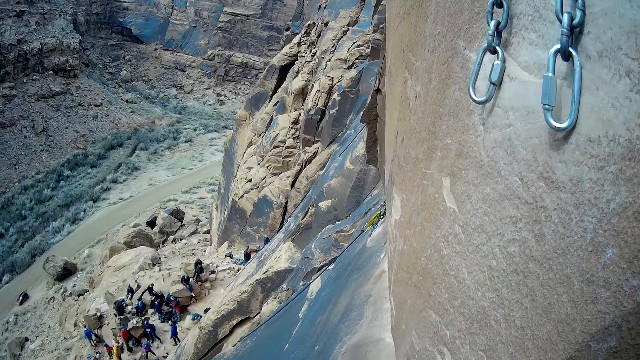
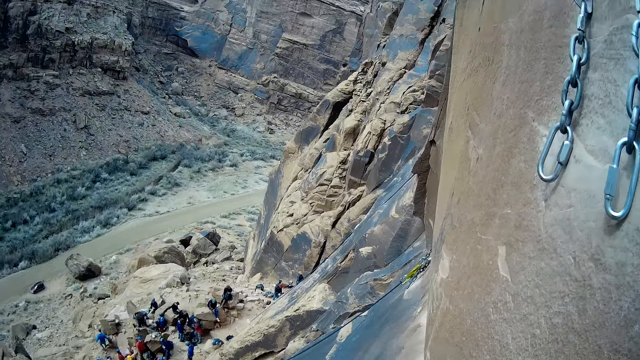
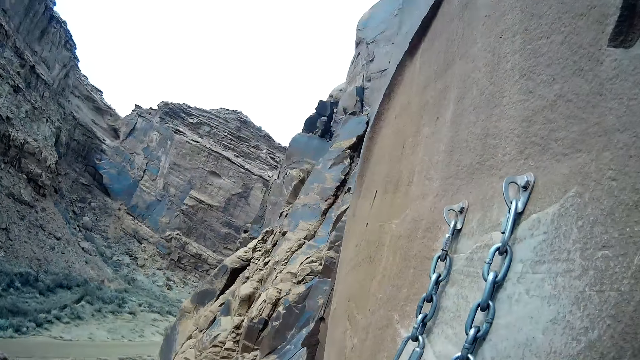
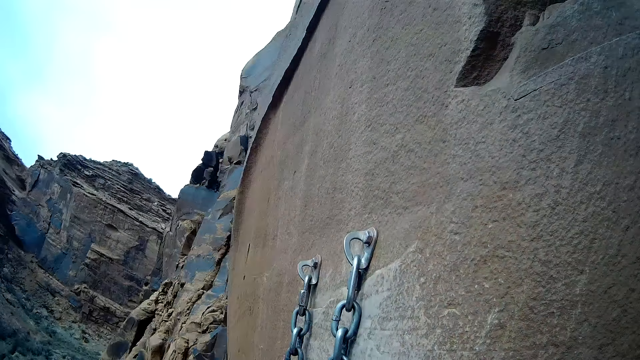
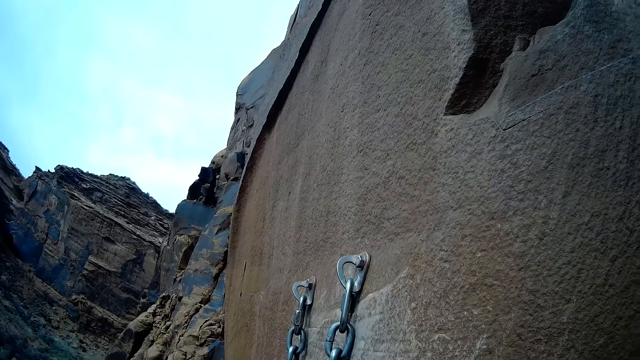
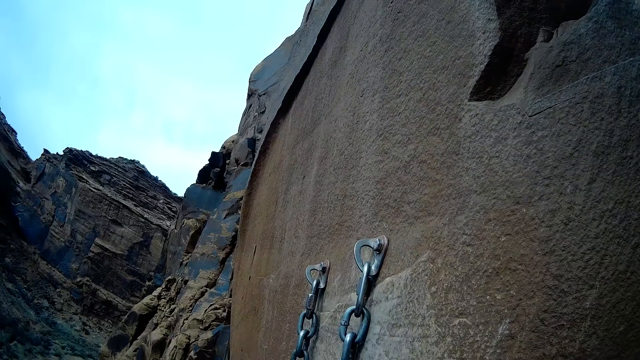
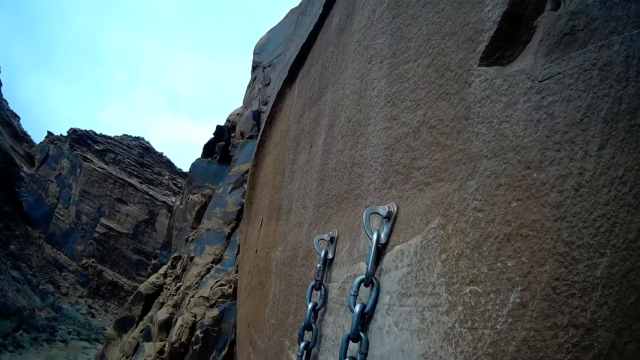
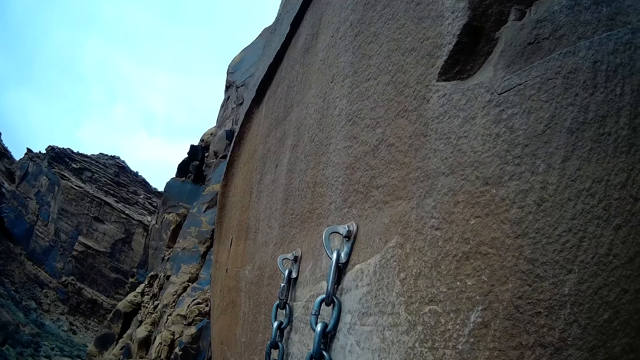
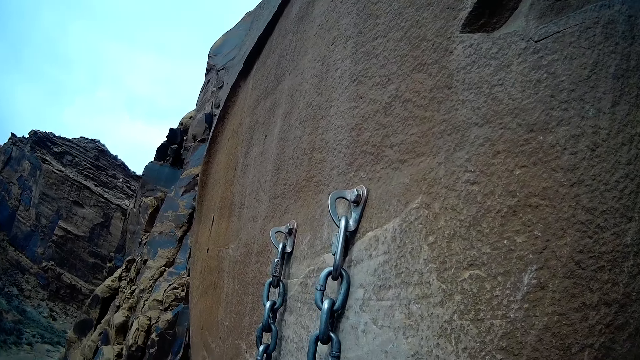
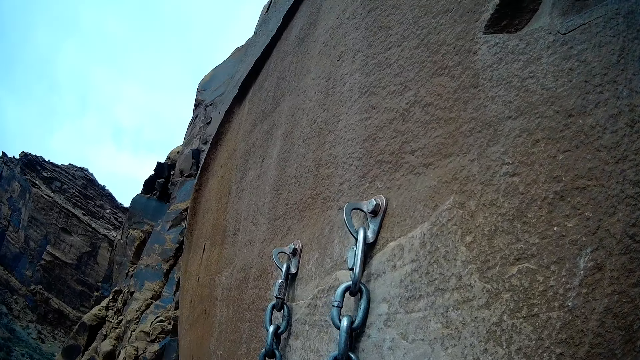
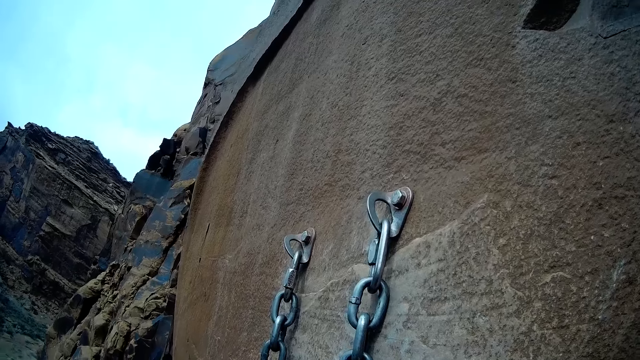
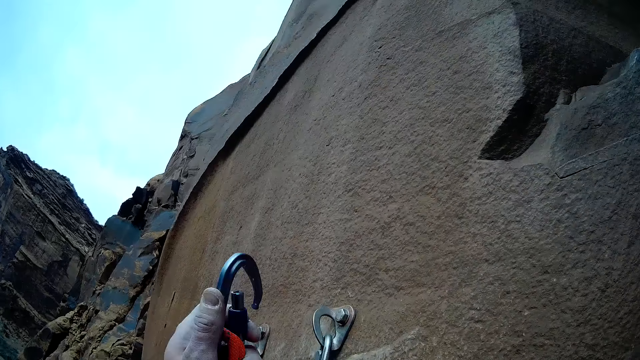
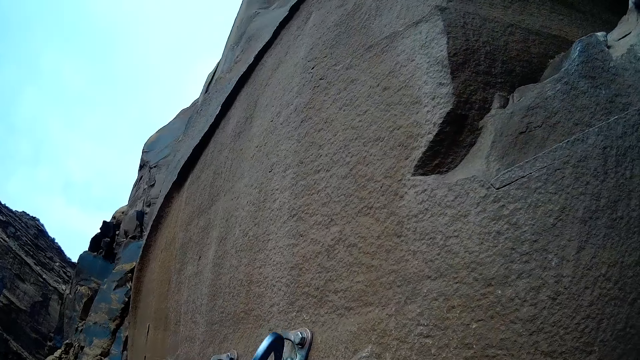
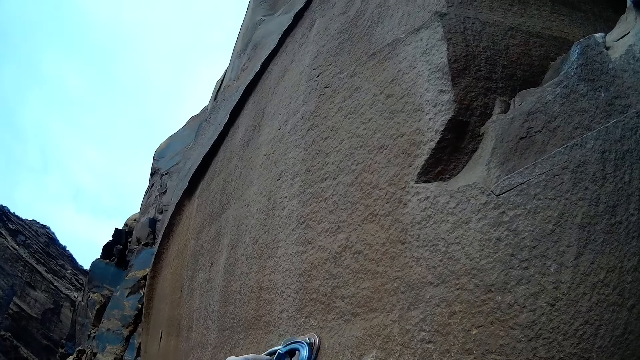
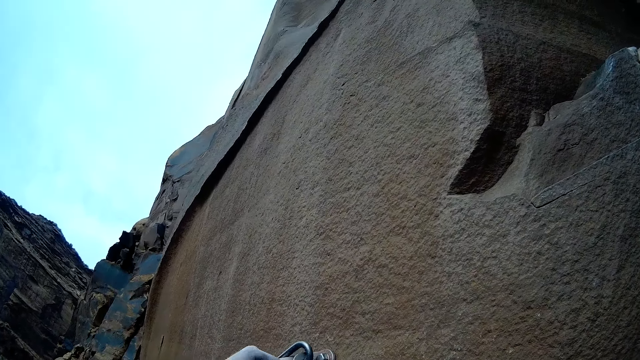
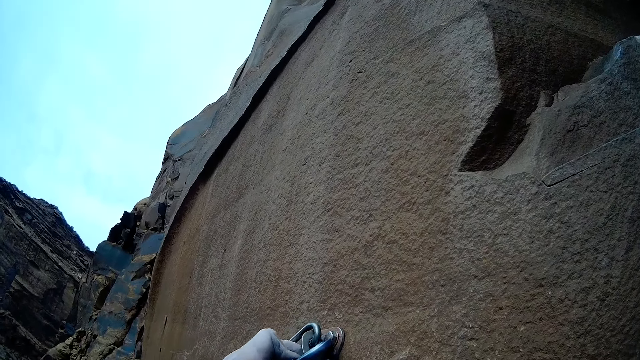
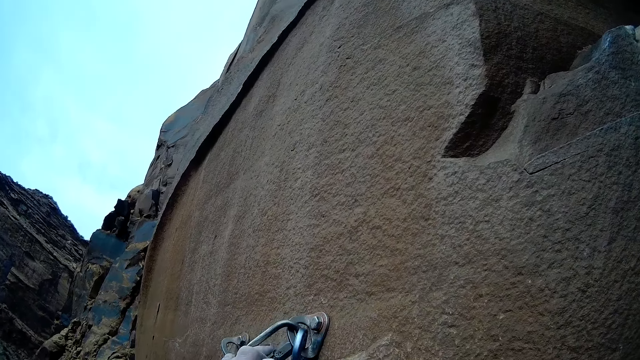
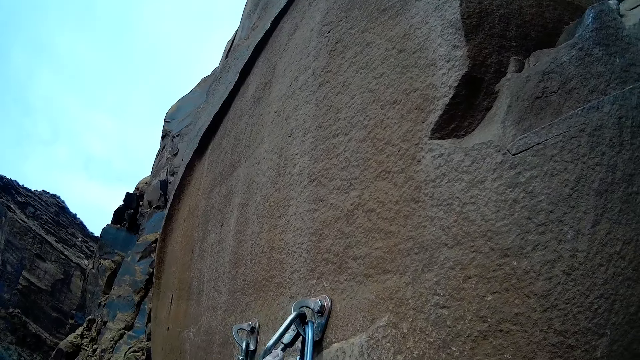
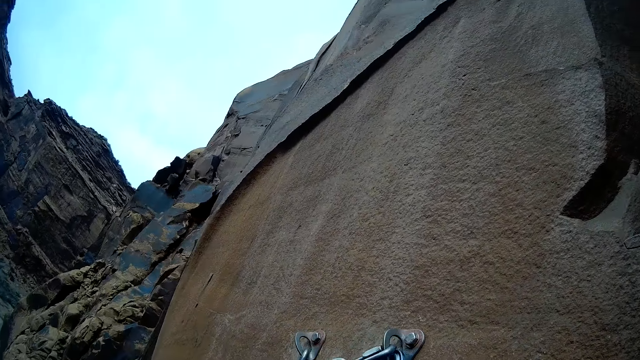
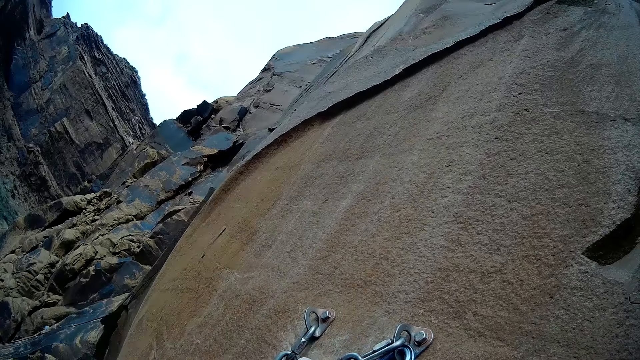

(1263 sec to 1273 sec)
The camera wearer attaches a quickdraw to a hook on the mountain with his left hand. He puts a climbing rope on a nut.

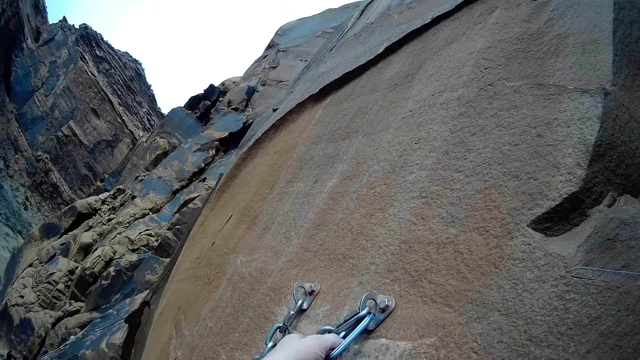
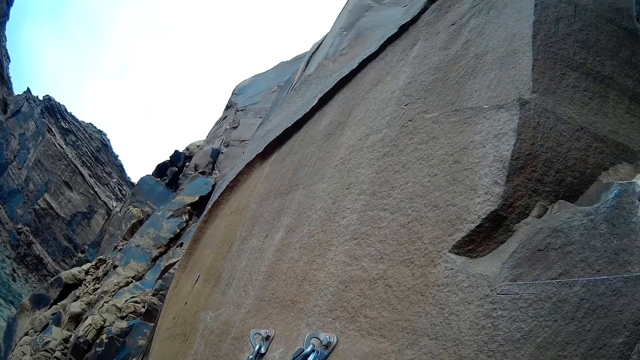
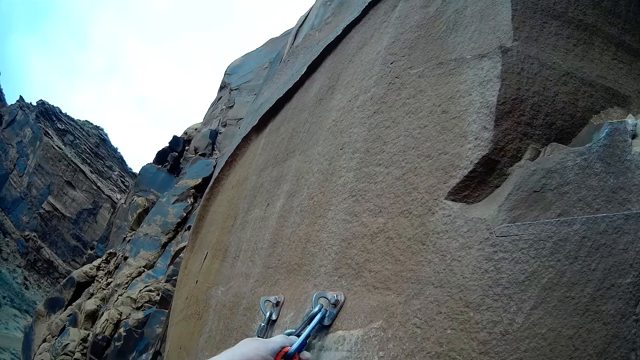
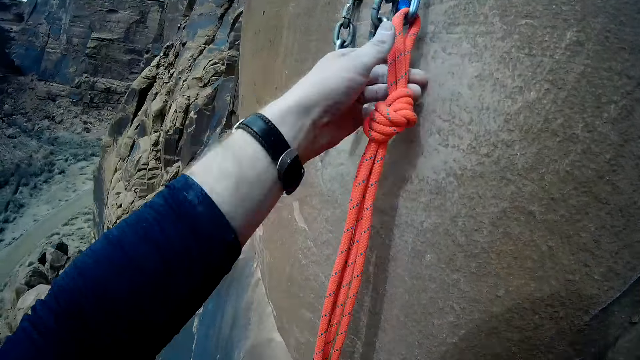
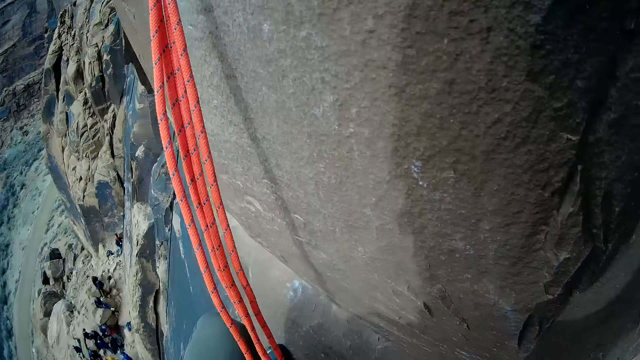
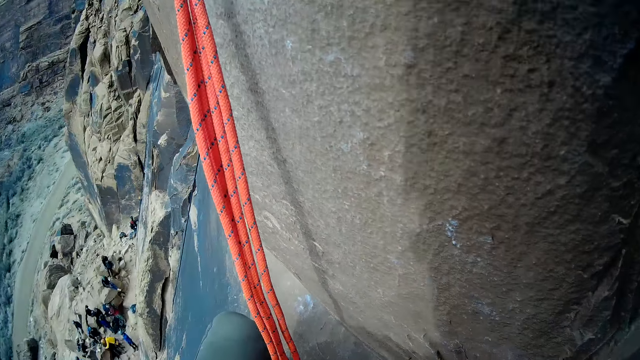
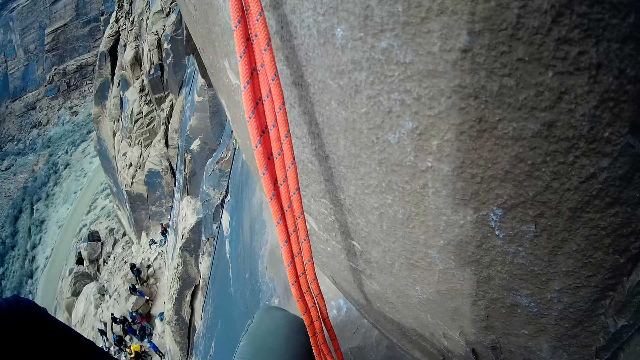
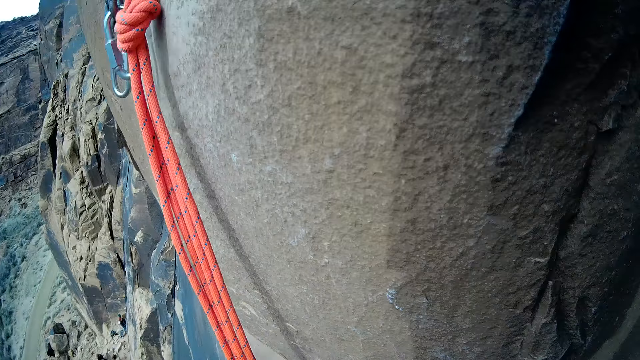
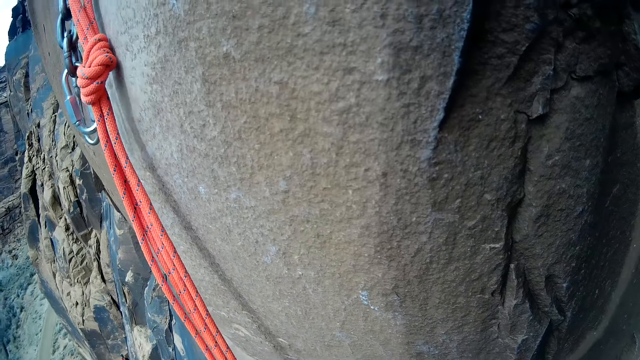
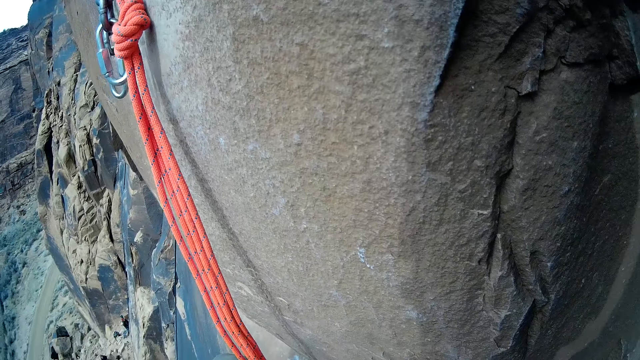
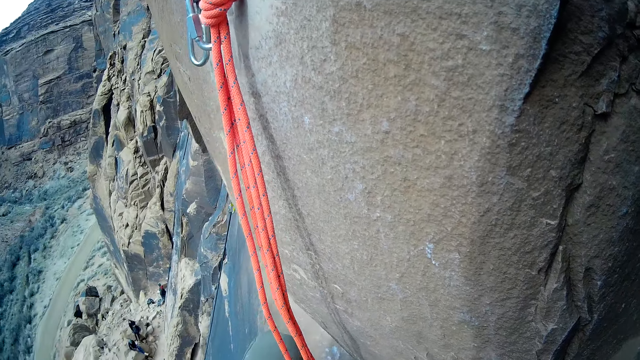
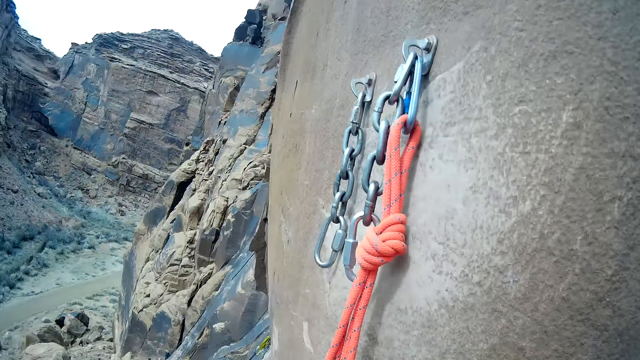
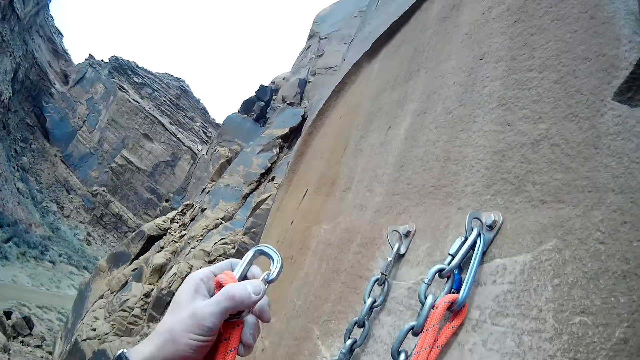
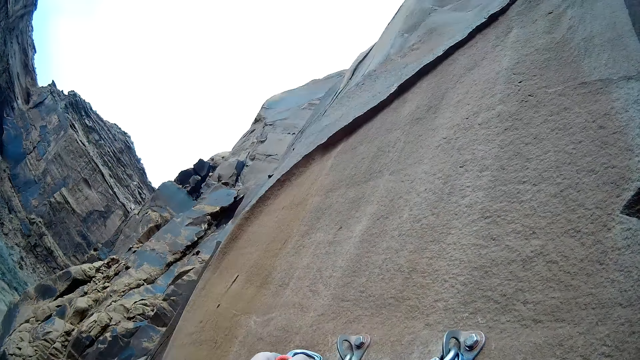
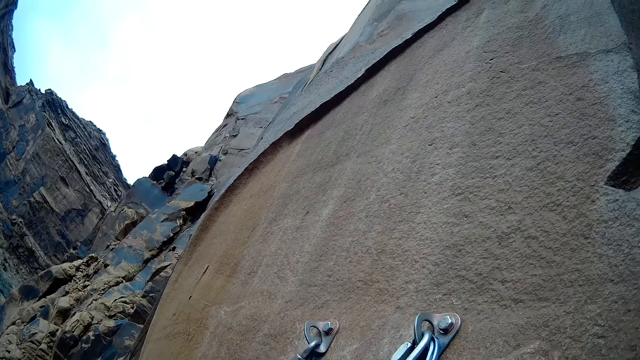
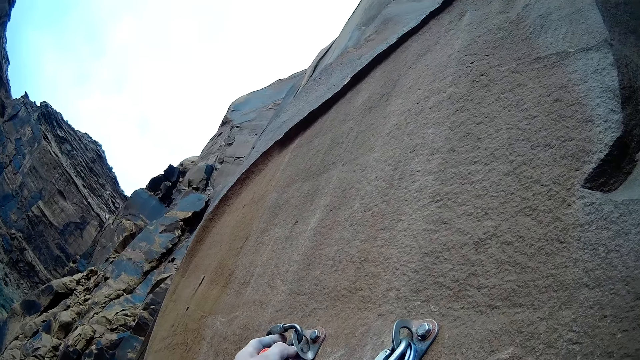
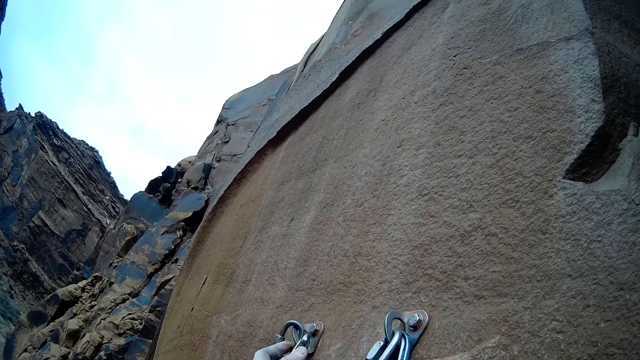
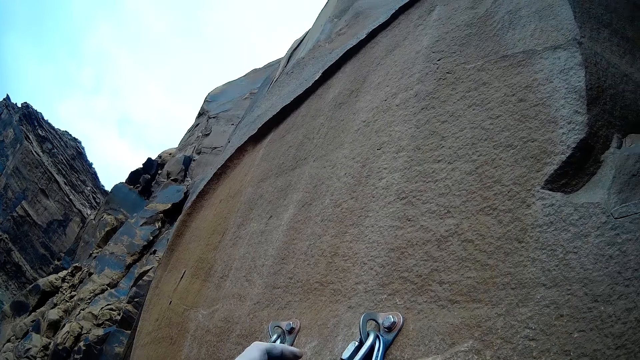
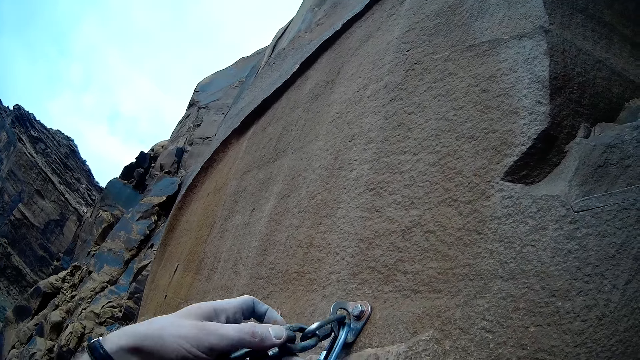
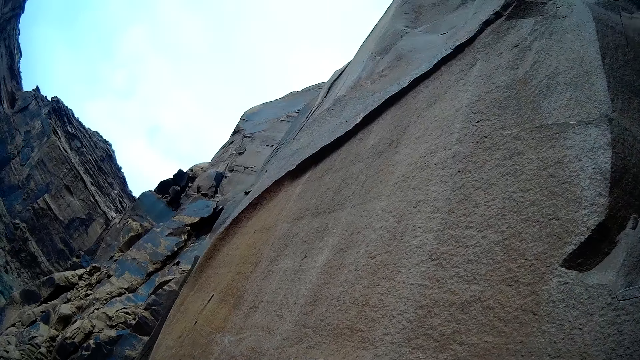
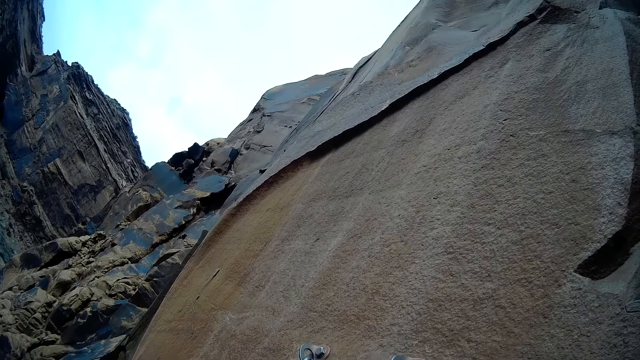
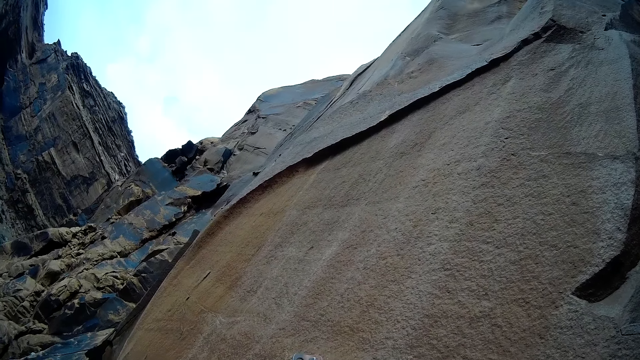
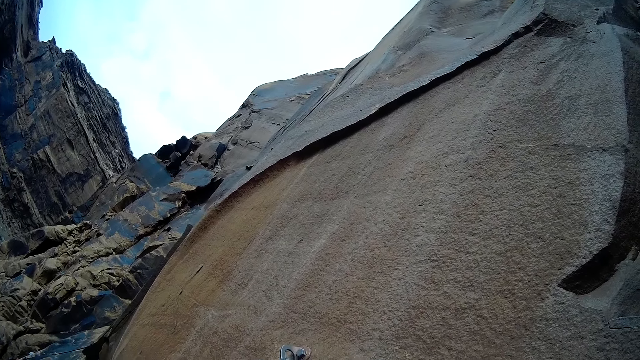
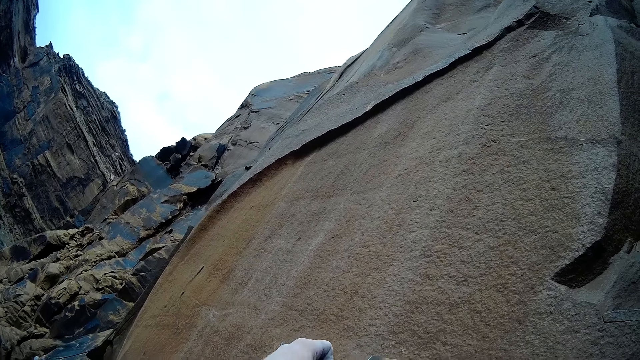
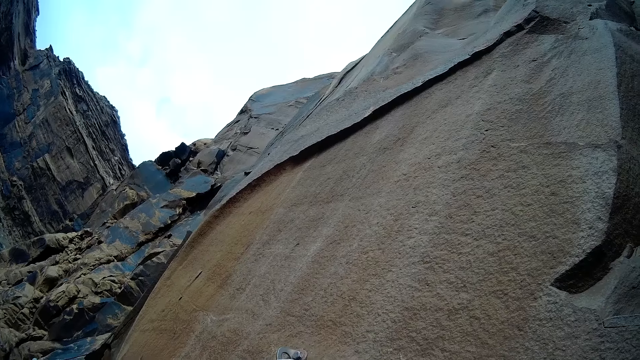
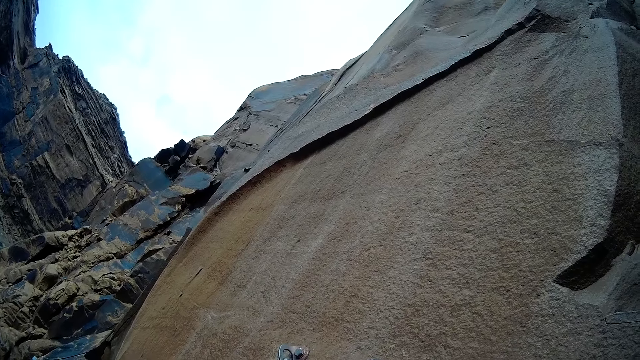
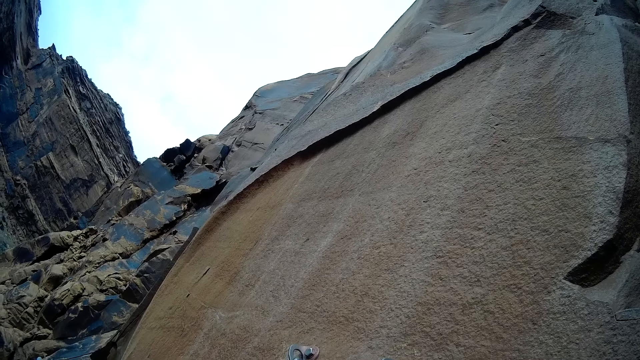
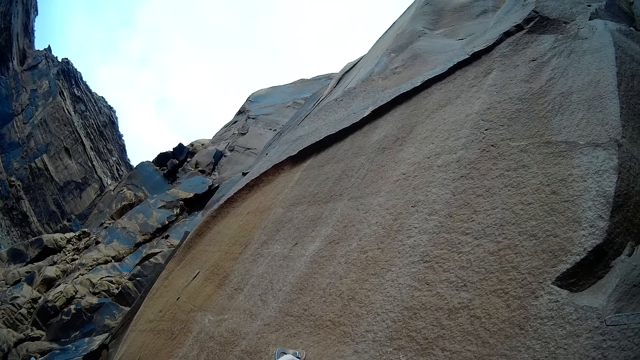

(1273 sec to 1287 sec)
The camera wearer looks around the mountain of rocks. He puts a climbing rope on a nut. He attaches another quickdraw to another hook on the mountain with his left hand. He touches the first quickdraw with his left hand.
